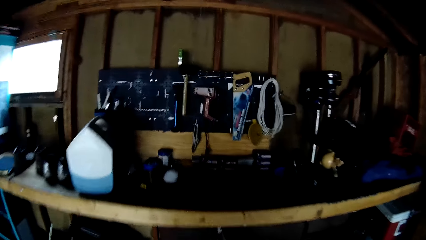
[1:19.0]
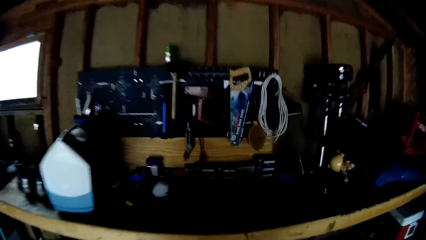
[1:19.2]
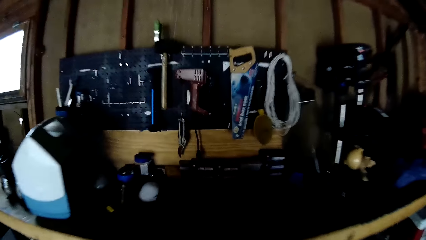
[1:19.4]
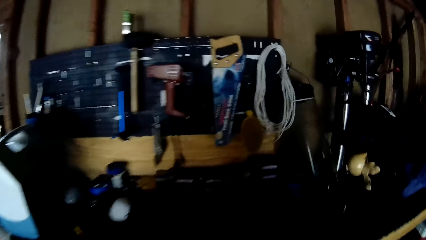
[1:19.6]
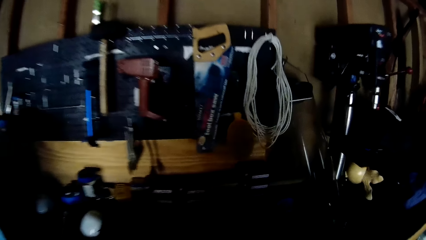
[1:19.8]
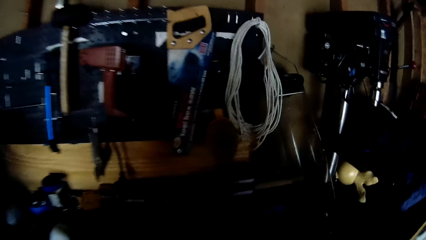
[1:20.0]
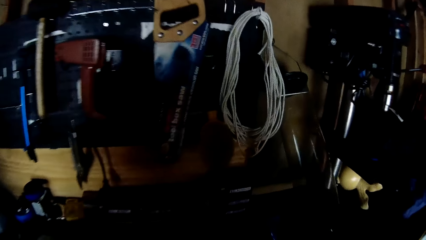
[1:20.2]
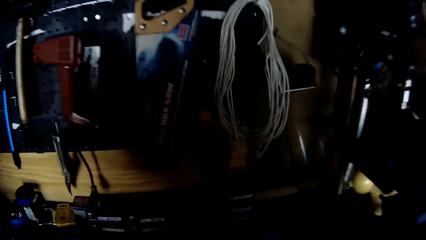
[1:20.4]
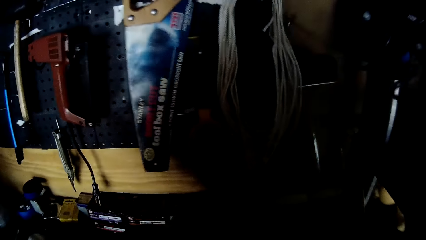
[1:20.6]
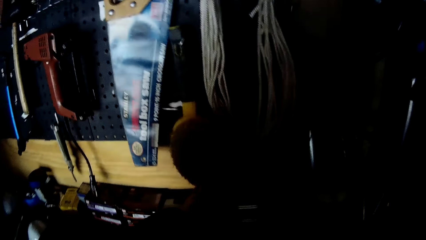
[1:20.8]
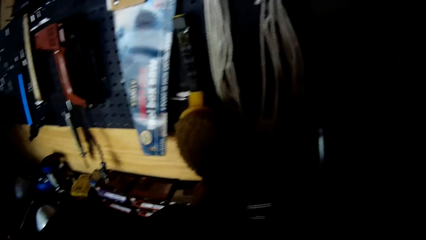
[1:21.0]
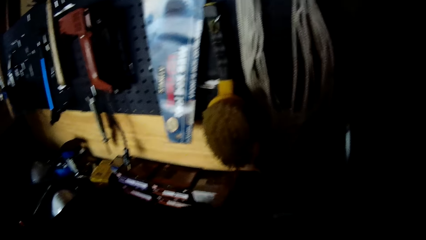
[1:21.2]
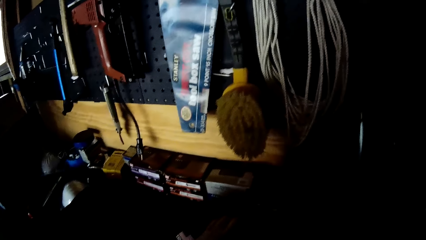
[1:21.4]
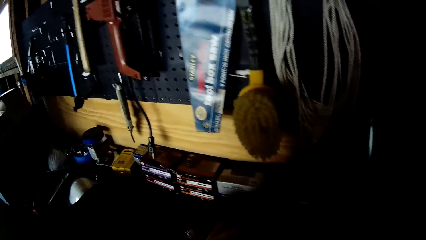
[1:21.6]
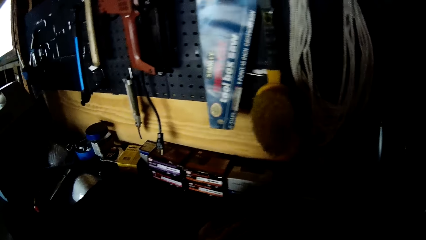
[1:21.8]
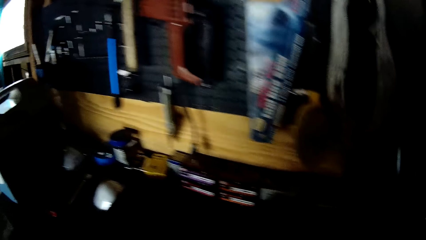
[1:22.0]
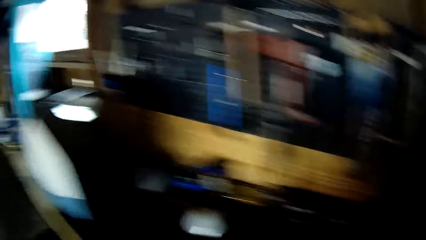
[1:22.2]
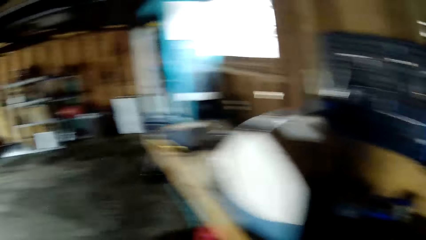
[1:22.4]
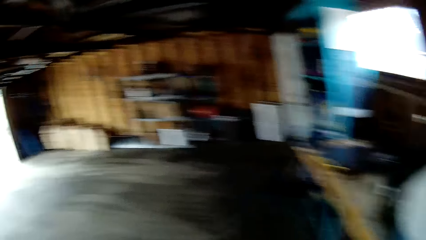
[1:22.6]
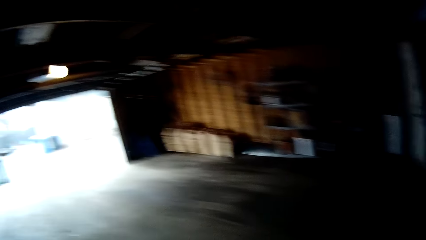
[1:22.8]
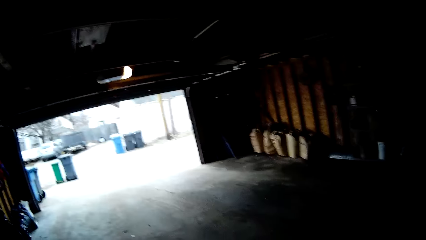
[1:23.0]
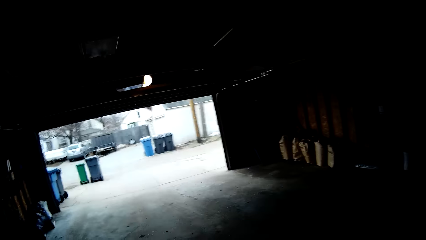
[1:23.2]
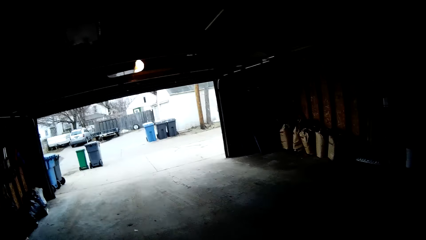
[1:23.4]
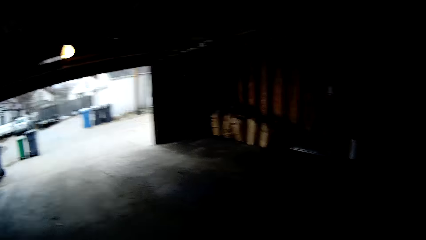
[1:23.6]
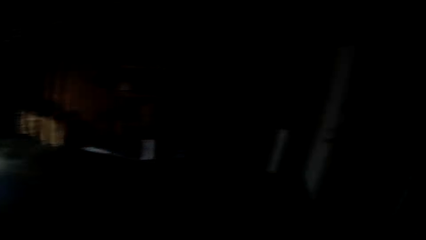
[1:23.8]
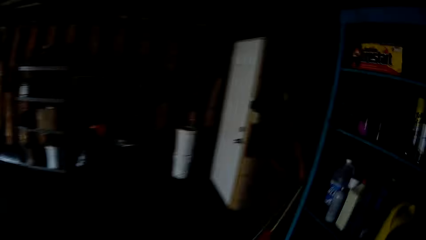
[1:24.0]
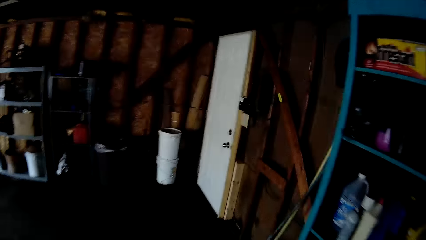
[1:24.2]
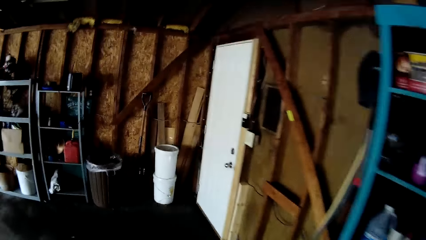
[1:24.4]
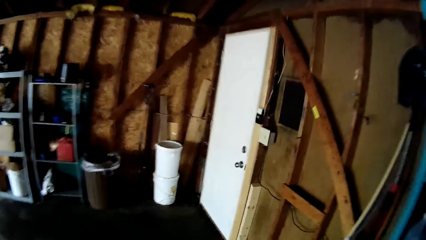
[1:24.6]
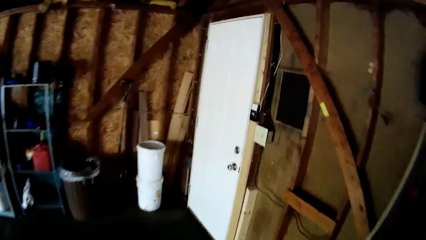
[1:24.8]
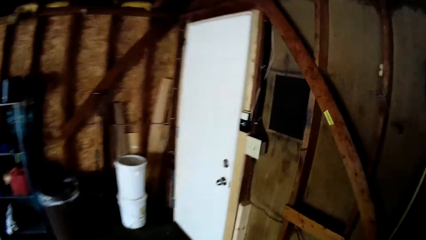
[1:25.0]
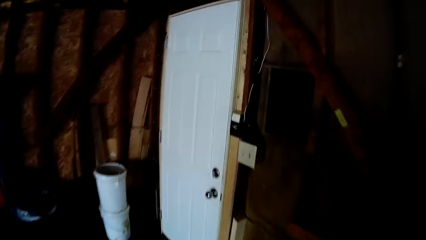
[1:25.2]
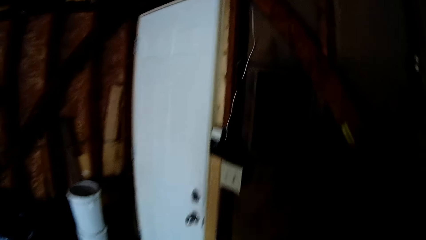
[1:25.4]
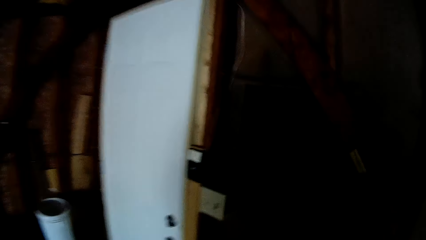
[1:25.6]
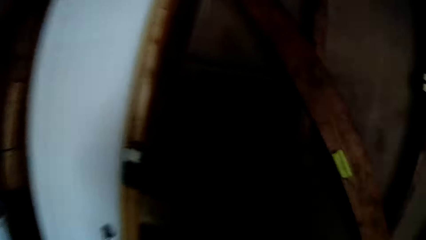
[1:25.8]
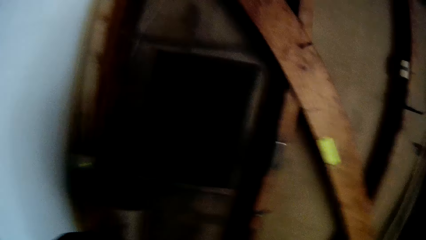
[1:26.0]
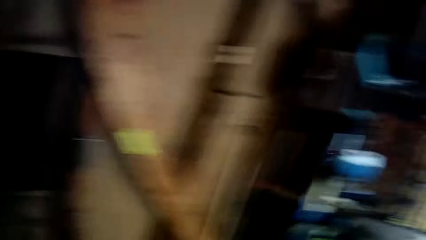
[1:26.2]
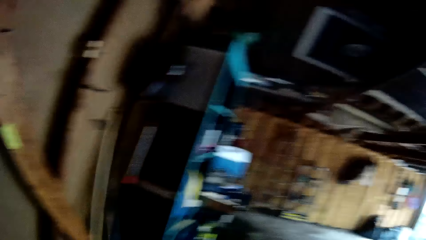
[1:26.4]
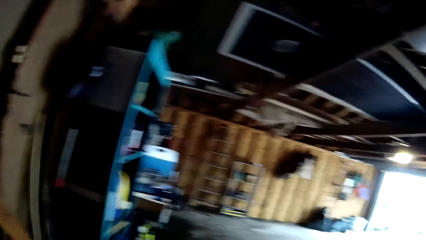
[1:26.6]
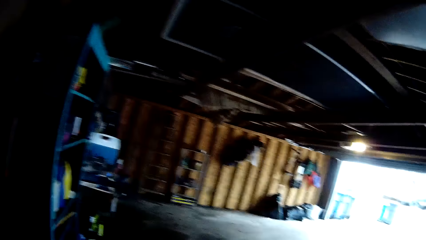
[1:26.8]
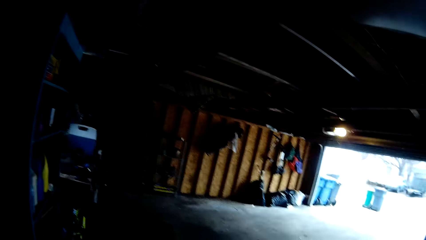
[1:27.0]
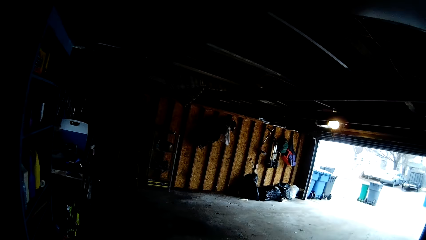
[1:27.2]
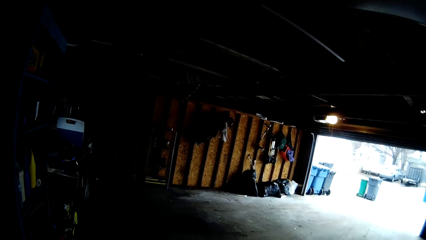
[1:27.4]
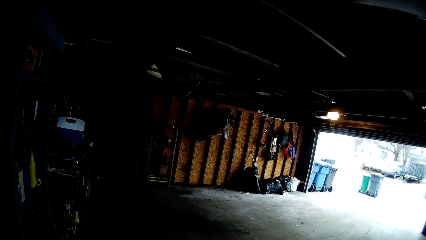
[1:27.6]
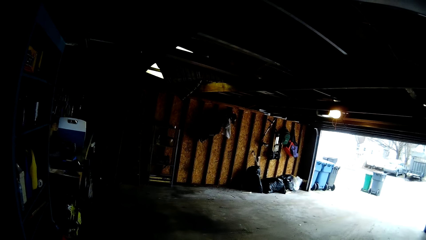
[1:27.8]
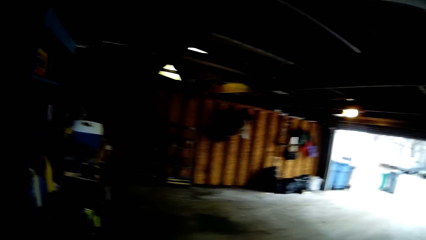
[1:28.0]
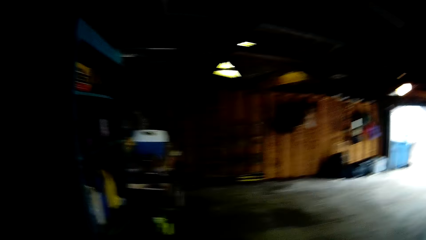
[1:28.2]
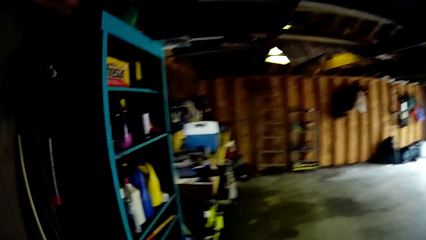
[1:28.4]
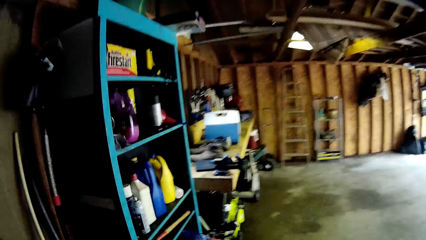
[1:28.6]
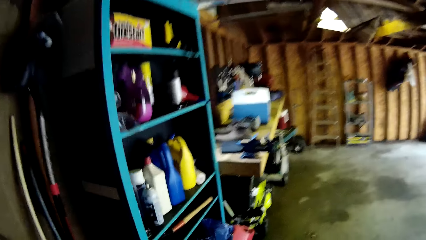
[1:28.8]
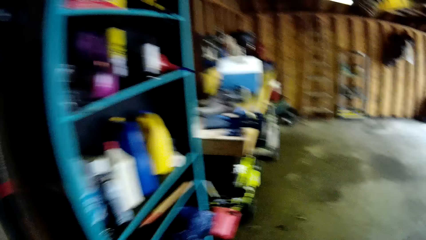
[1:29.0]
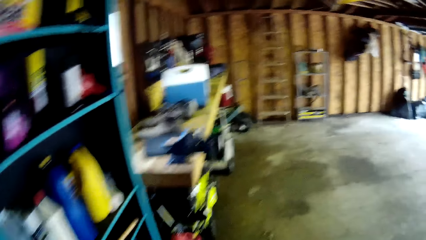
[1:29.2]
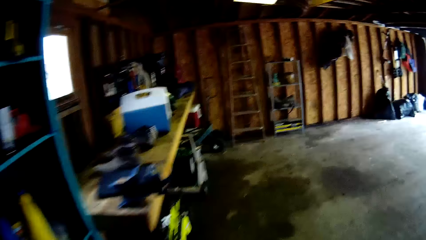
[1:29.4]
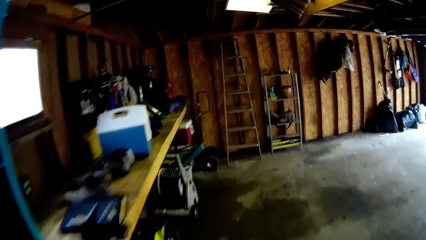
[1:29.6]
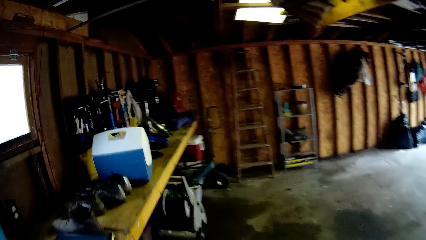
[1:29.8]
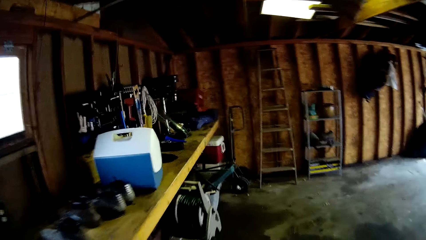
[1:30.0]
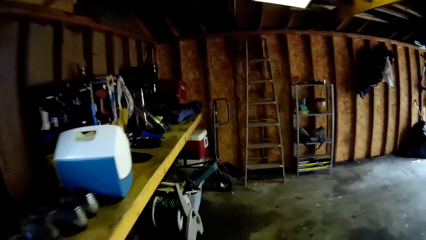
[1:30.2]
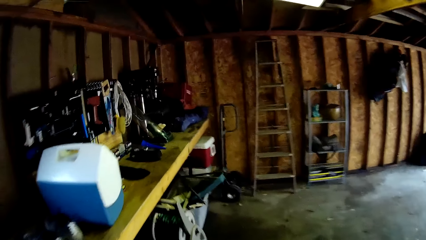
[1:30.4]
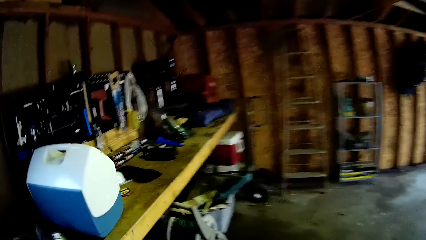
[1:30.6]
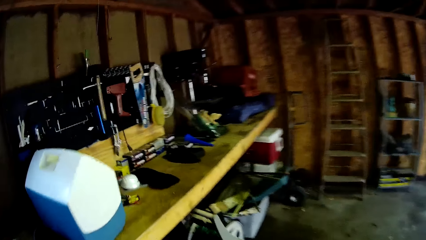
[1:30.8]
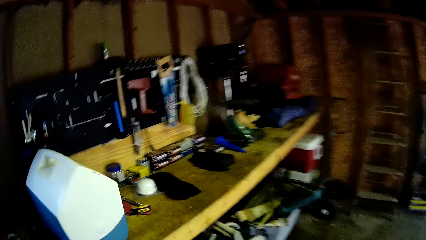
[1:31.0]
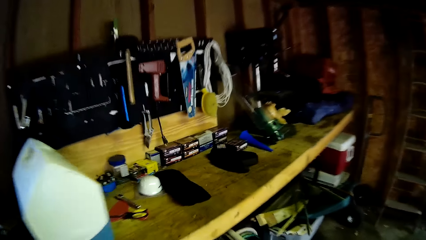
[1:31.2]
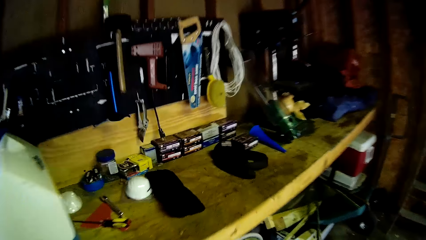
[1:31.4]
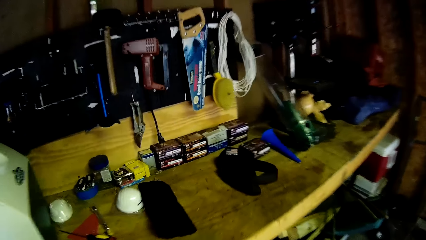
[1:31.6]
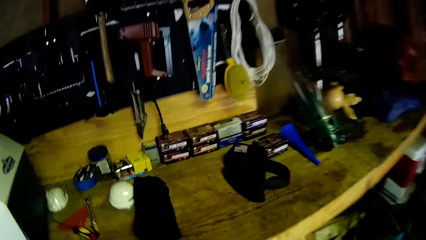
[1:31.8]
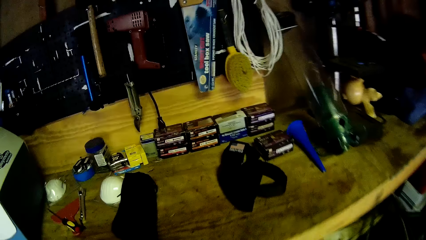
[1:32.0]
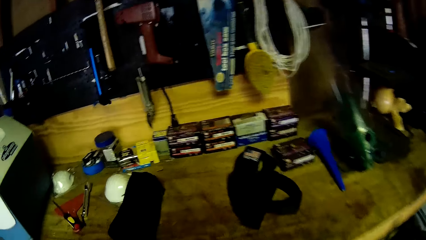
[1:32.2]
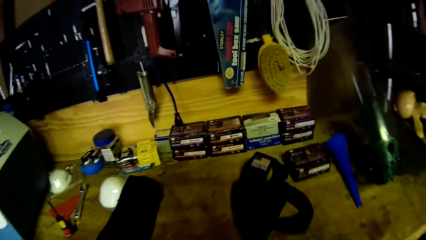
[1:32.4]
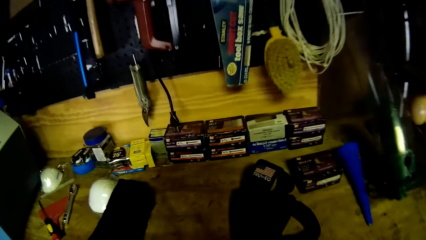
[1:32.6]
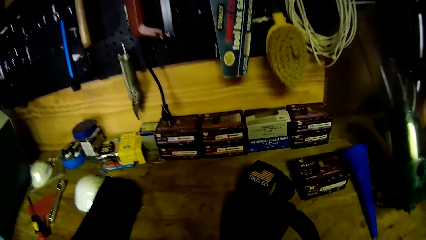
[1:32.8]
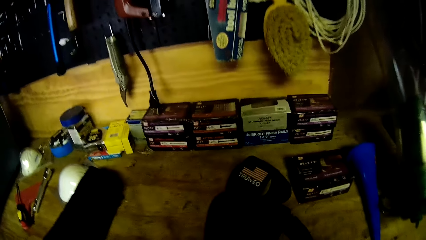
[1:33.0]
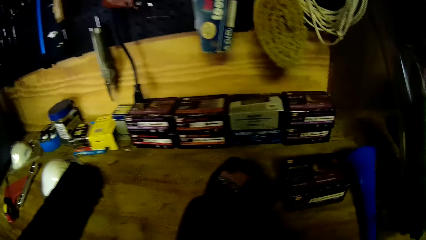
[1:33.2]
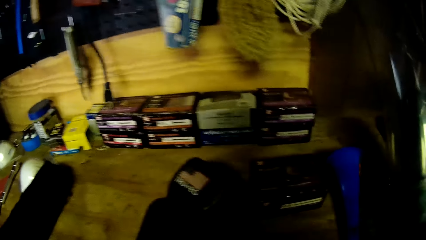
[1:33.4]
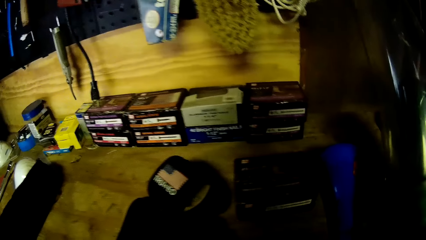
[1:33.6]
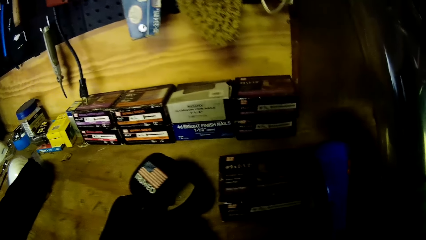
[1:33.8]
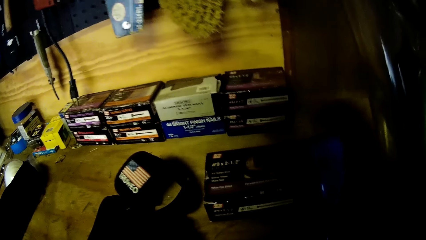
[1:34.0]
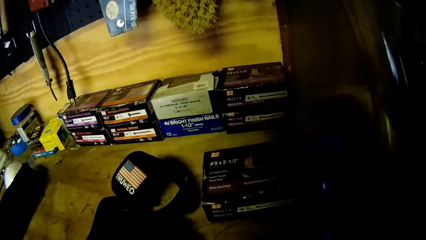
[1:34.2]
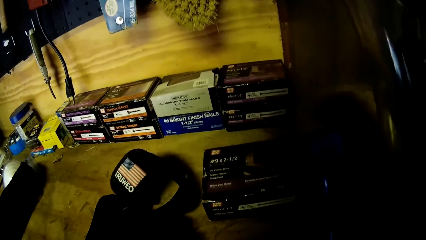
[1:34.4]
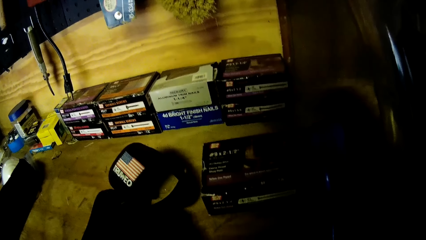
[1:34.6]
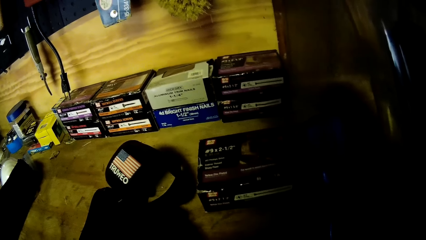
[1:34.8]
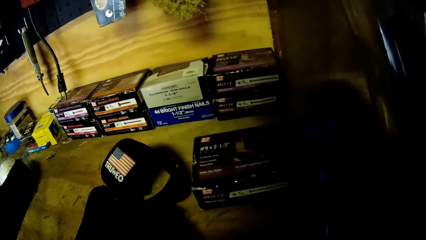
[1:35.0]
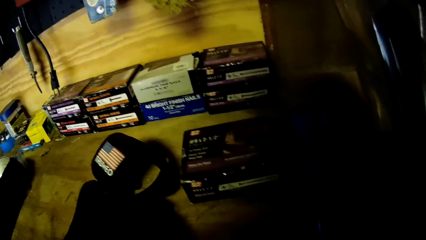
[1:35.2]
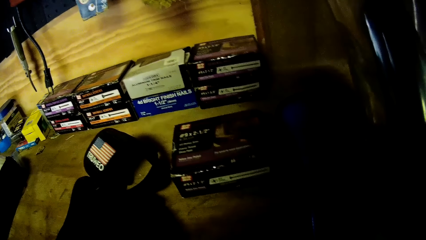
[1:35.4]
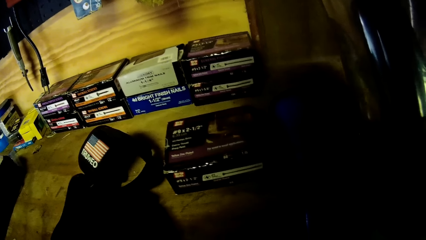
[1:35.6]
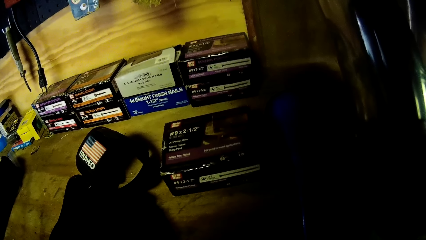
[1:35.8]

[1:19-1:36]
The camera wearer picks a packet from a table with the left hand. They put the packet on a workbench. They walk around in the garage. They look around in the garage. They walk around in the garage. They look around the workbench.
